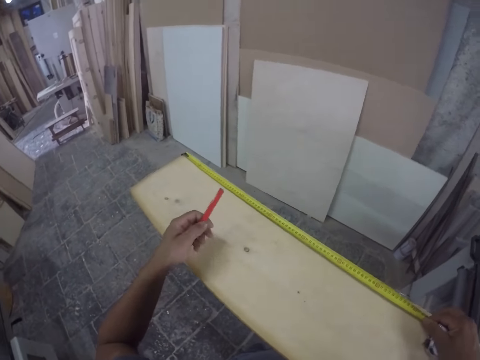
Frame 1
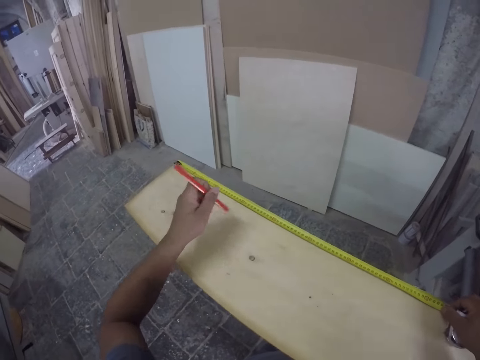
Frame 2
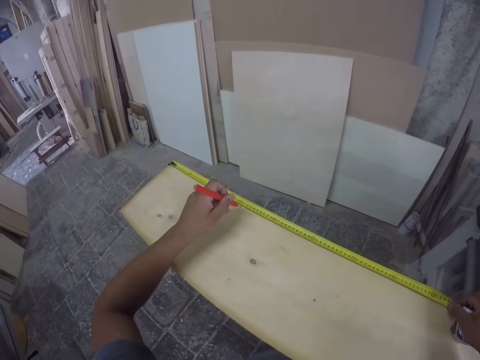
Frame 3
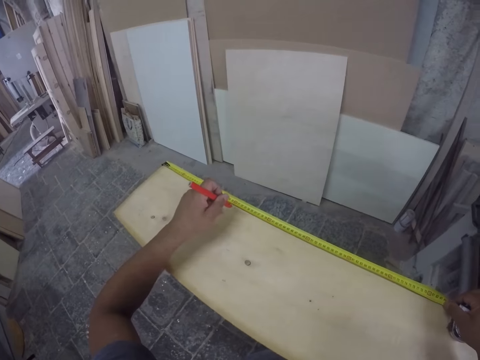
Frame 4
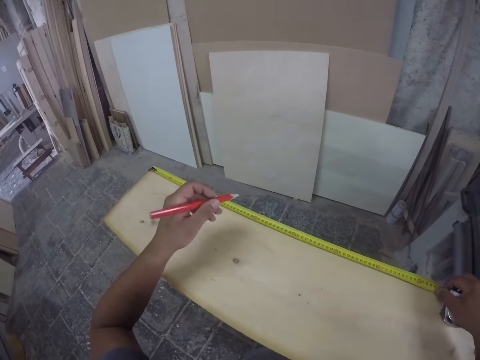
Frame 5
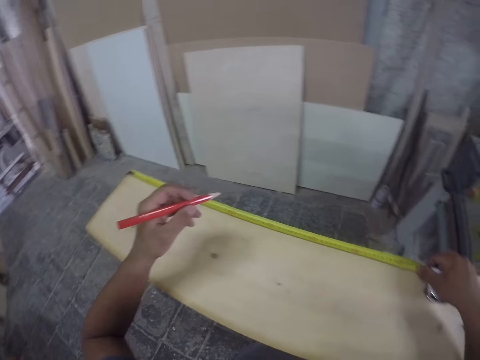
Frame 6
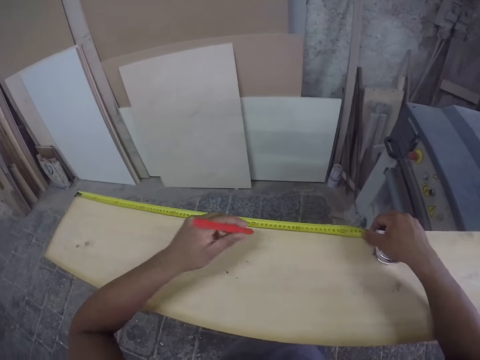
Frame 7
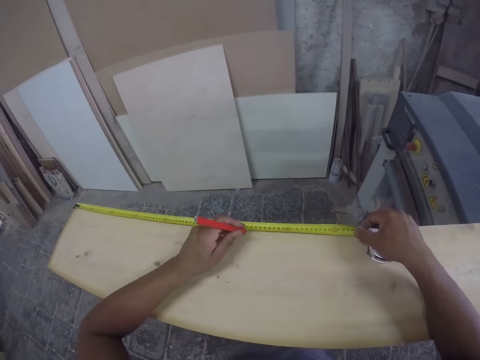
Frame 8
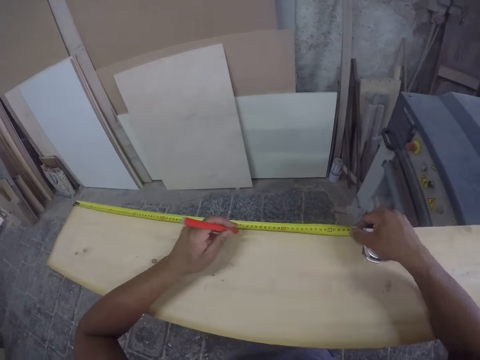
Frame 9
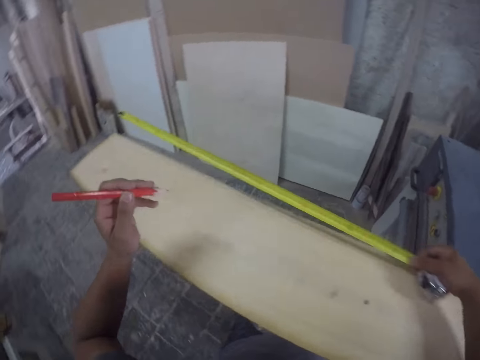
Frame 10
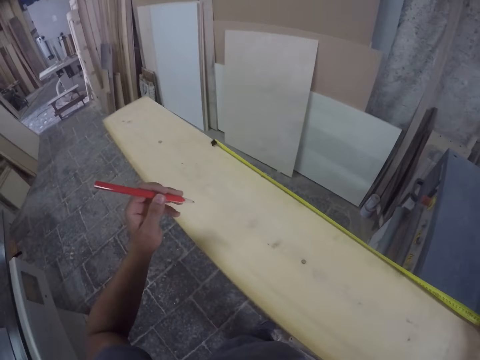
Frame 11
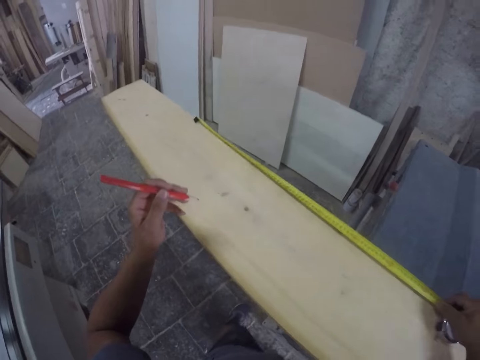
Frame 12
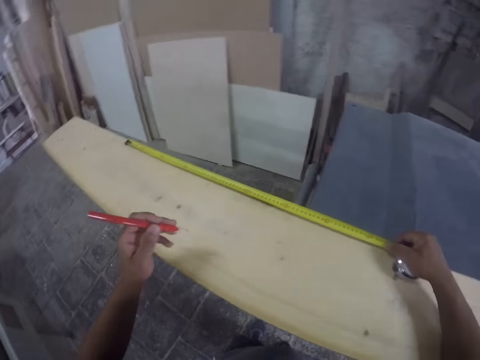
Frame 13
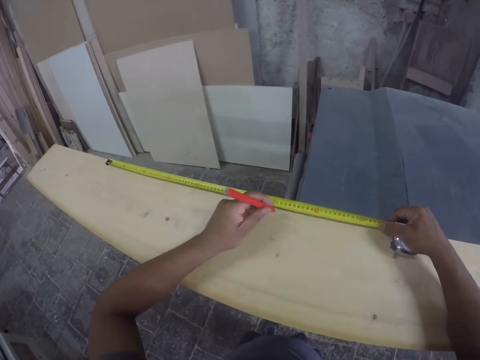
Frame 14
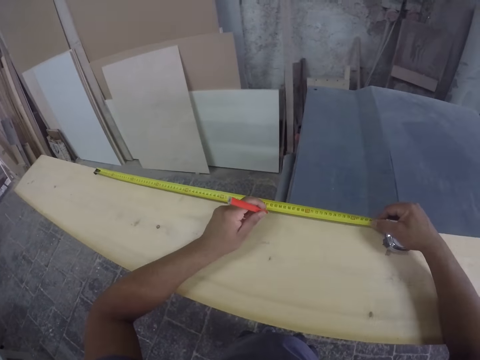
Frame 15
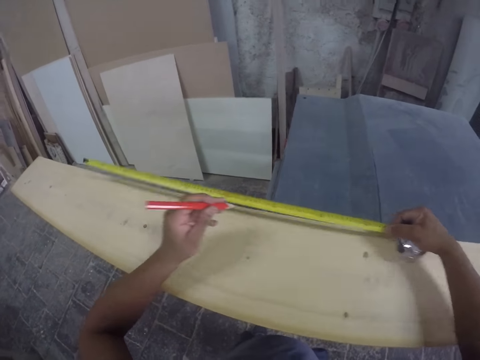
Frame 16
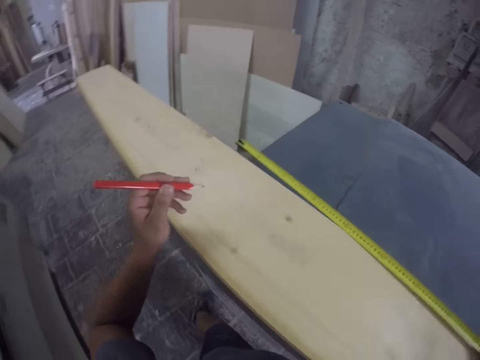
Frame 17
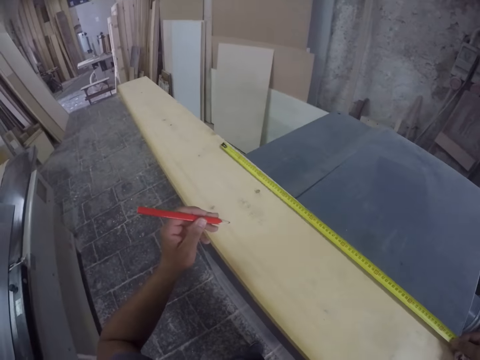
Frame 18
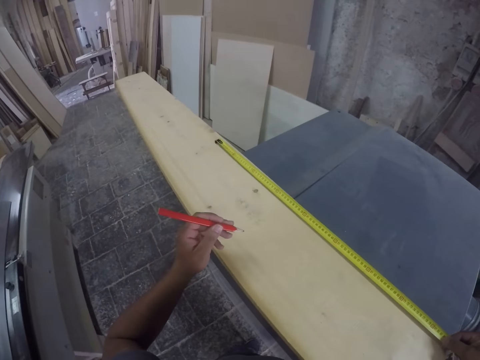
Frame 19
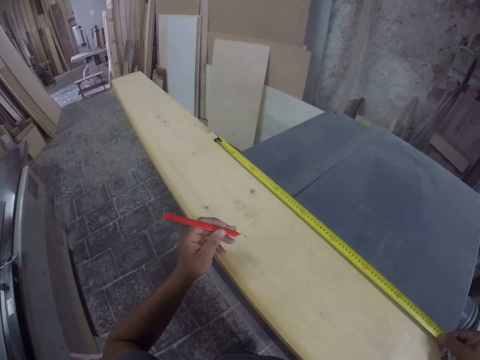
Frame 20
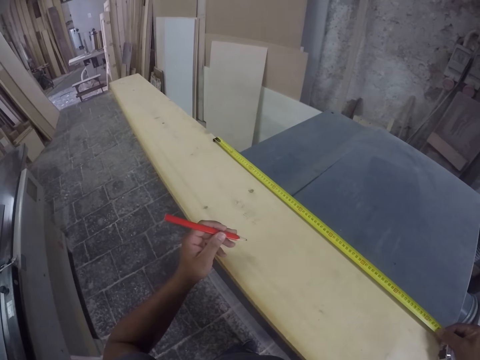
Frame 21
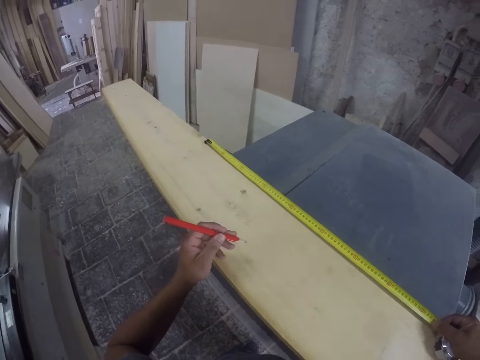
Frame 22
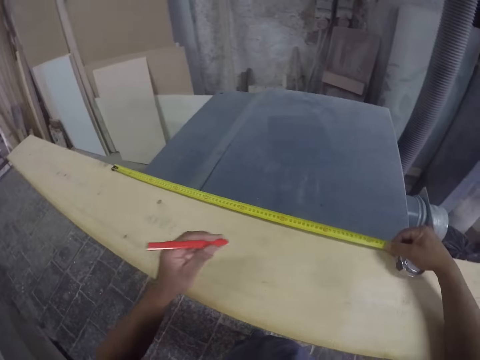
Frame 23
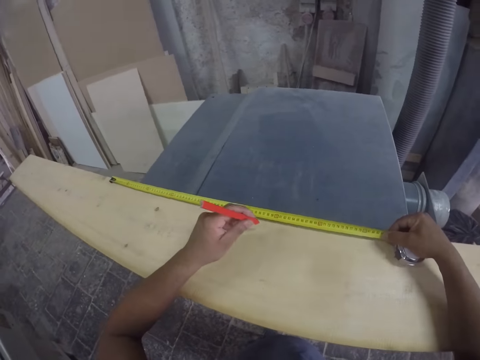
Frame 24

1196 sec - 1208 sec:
The camera wearer marks the wood plank with a pencil. They pull the tape off the wood plank. They pull the pencil off the wood plank. They put the tape on the wood plank. They measure the wood plank with the tape. They mark the wood plank with the pencil. They pull the tape off the wood plank. They put the tape on the wood plank. They measure the wood plank with the tape.

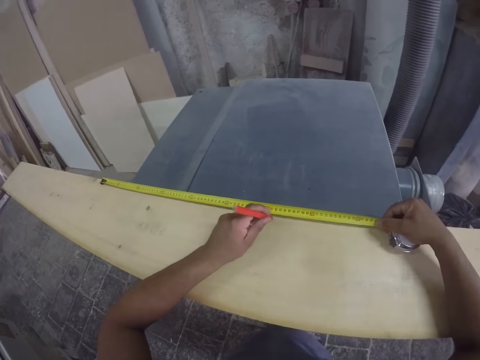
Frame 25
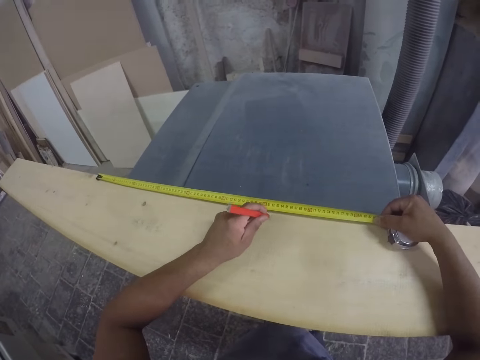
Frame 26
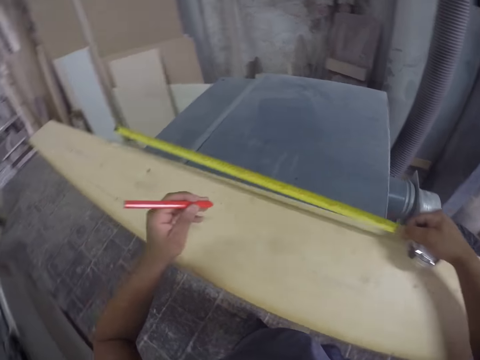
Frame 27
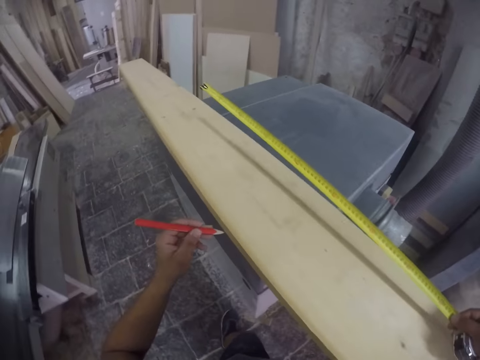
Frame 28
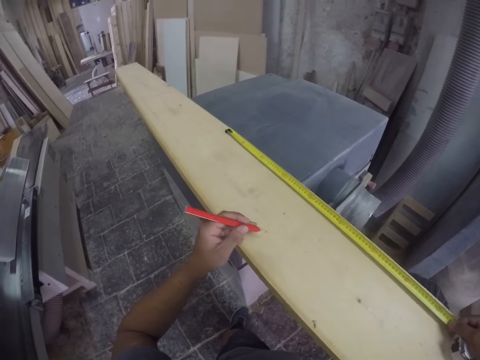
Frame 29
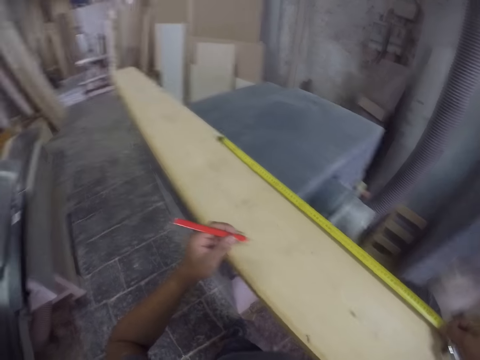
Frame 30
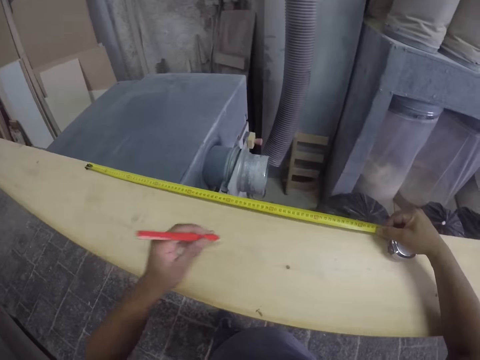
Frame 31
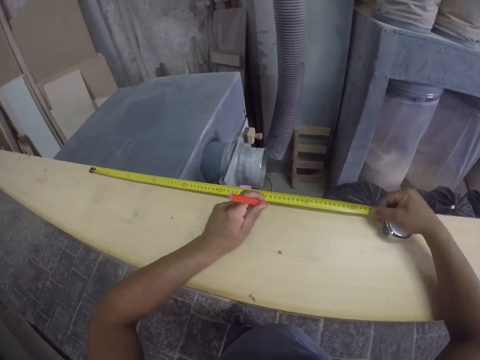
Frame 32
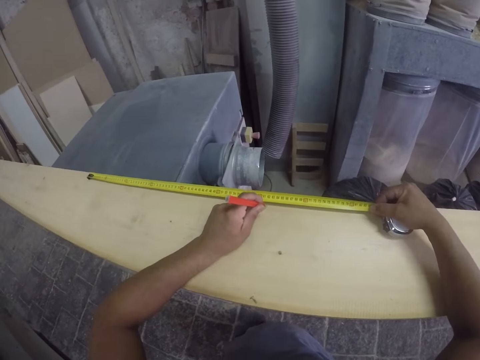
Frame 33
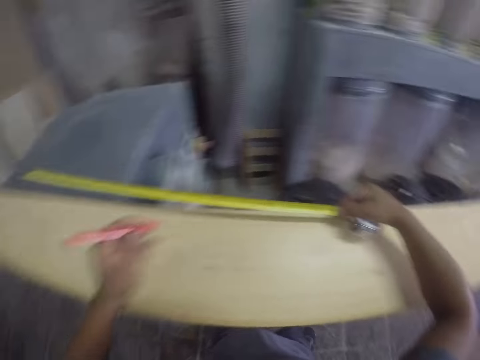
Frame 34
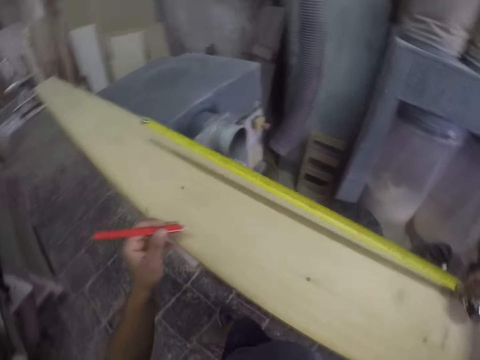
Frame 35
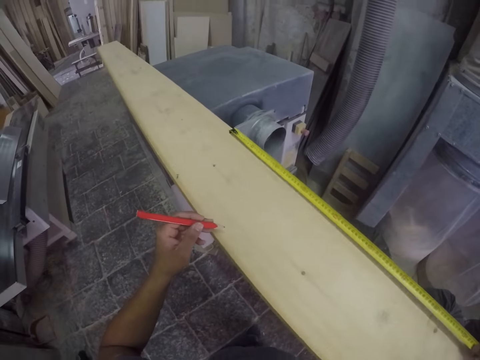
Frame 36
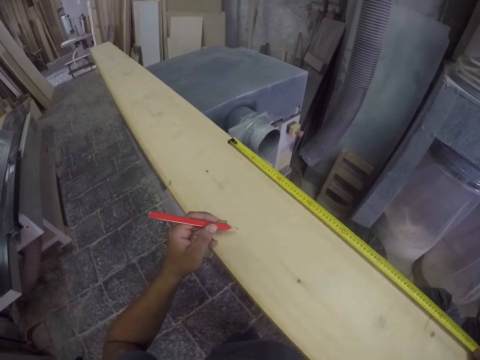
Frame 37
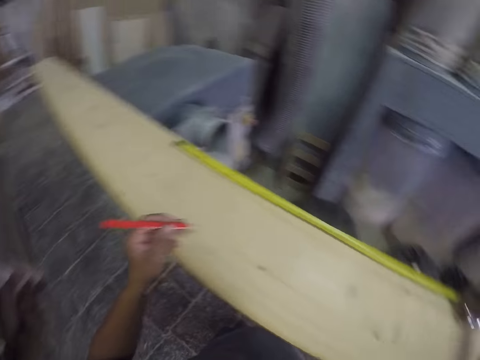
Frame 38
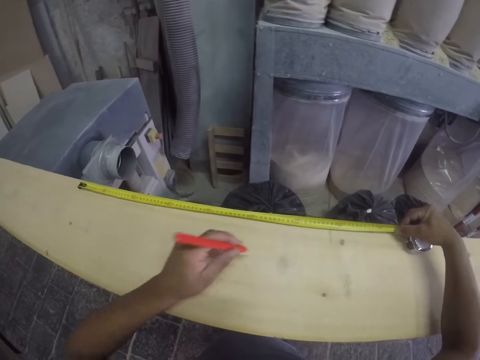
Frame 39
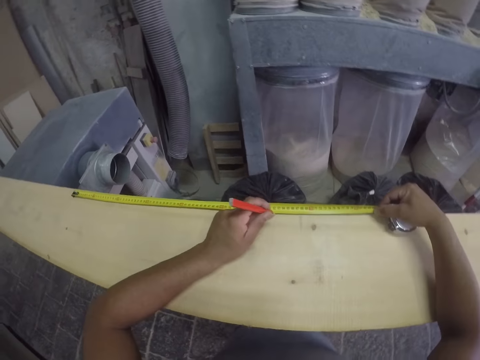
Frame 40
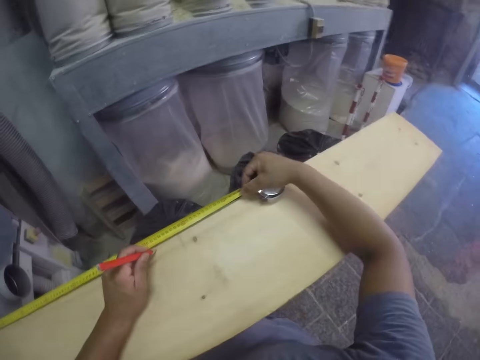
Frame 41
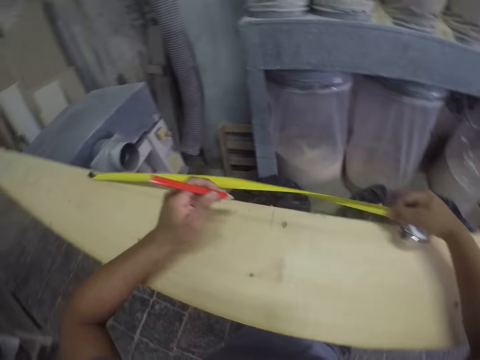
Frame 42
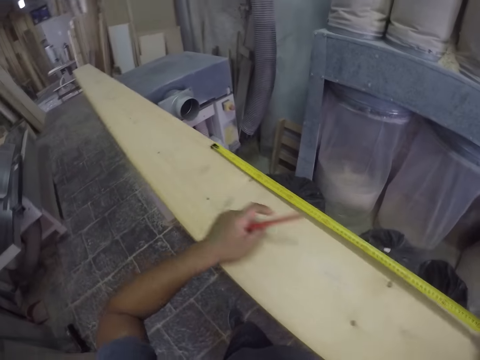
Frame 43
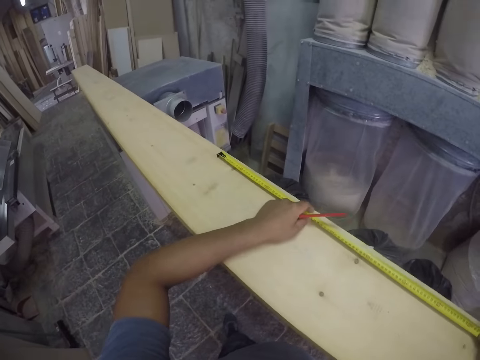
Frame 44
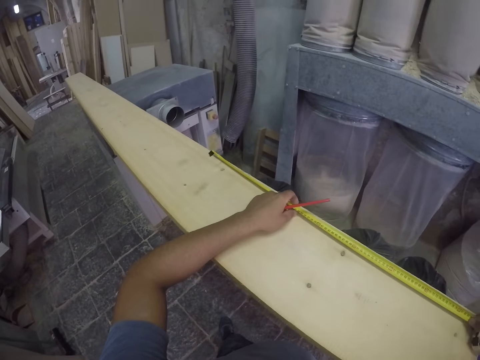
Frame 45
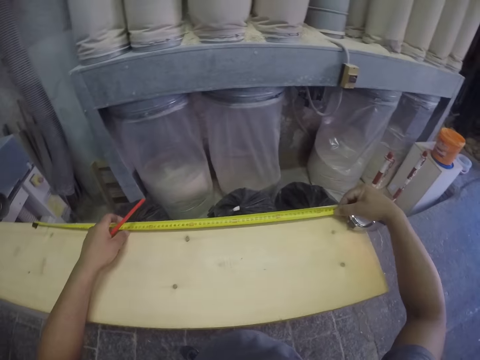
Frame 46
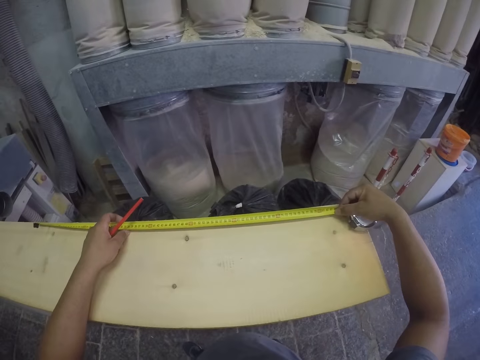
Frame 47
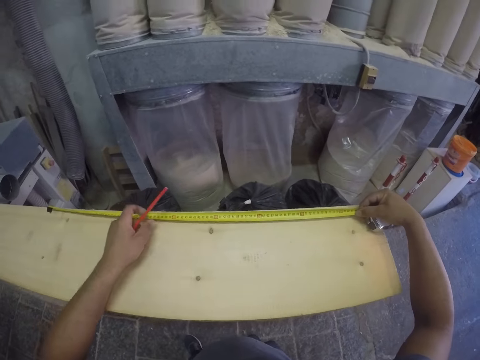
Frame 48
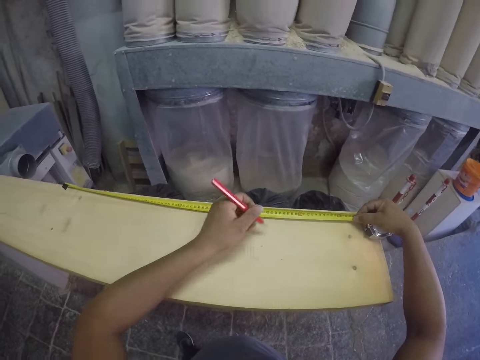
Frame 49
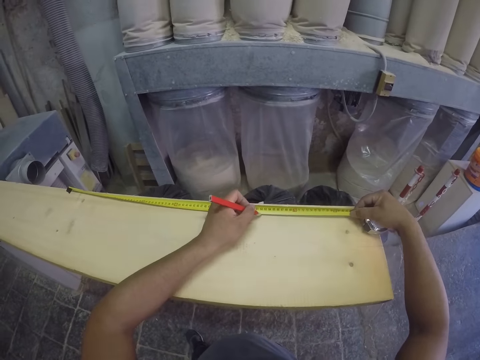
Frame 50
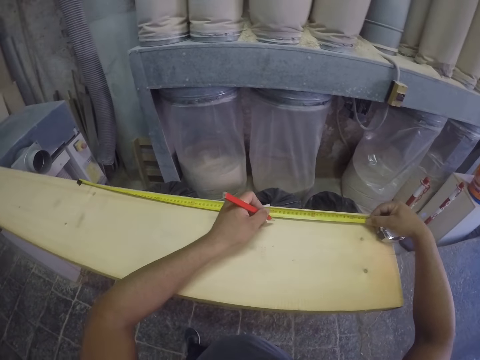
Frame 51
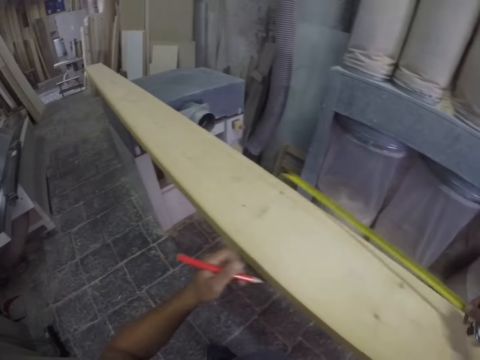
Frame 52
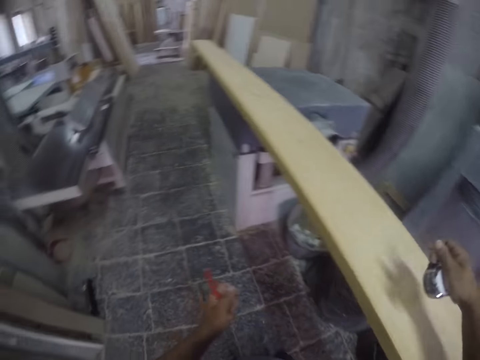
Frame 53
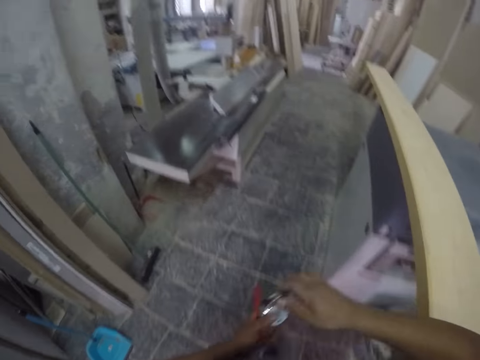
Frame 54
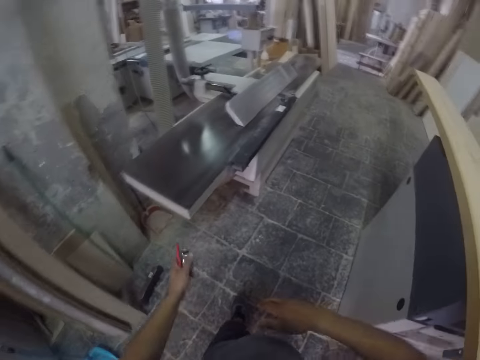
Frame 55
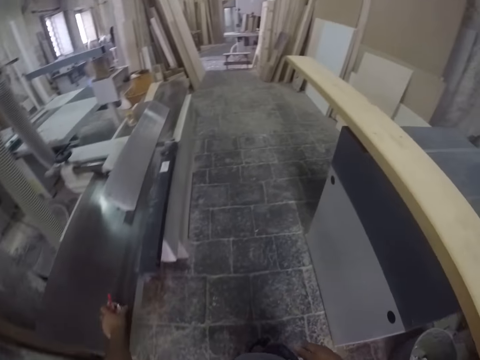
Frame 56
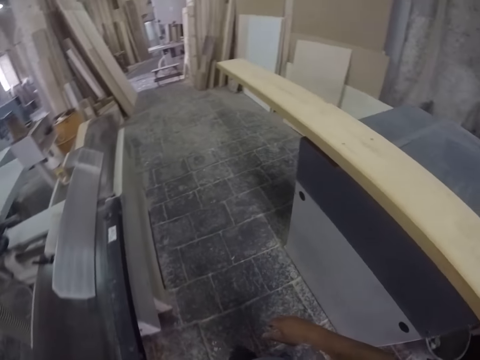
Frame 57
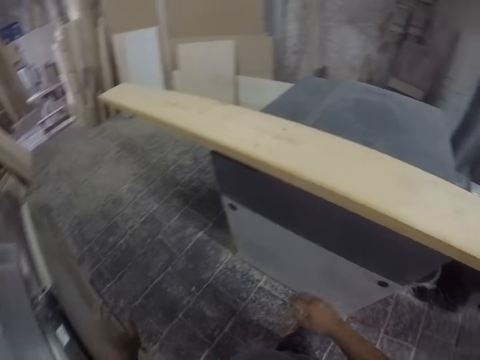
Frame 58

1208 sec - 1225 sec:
The camera wearer marks the wood plank with a pencil. They pull the pencil off the wood plank. They pull the tape off the wood plank. They put the tape on the wood plank. They measure the wood plank with the tape. They mark the wood plank with the pencil. They pull the tape off the wood plank. They put the tape on the wood plank. They measure the wood plank with the tape. They mark the wood plank with the pencil. They pull the tape off the wood plank. They measure the wood plank with the tape. They mark the wood plank with the pencil. They fold the tape. They walk around the workshop.
